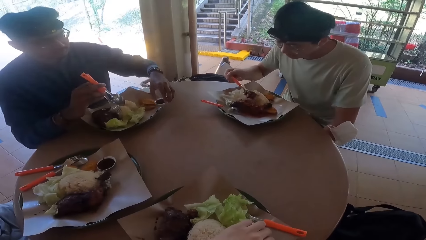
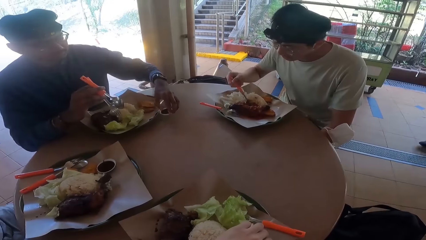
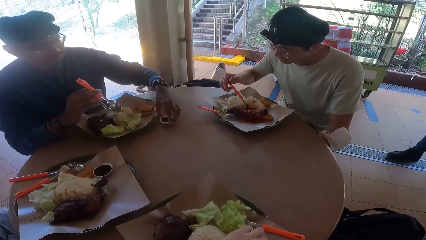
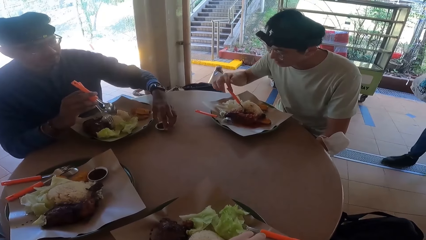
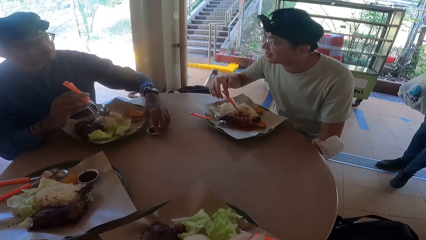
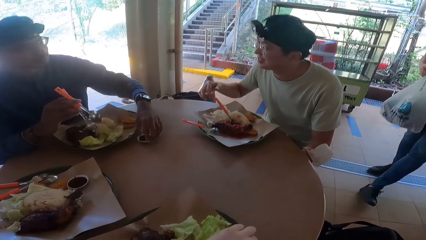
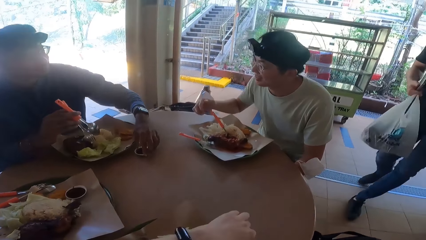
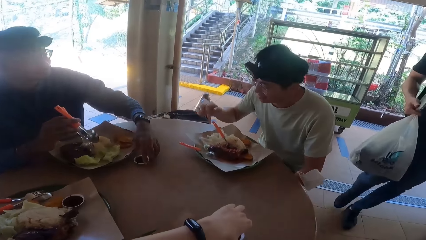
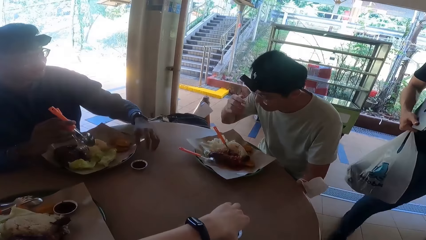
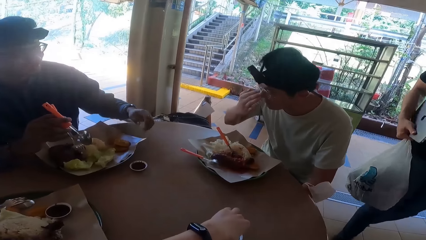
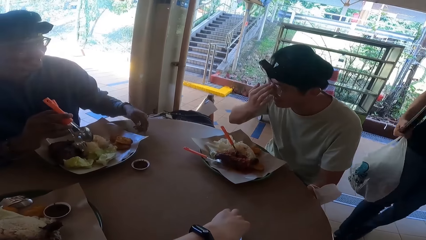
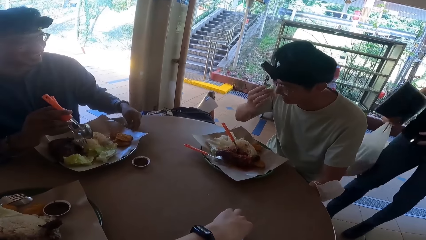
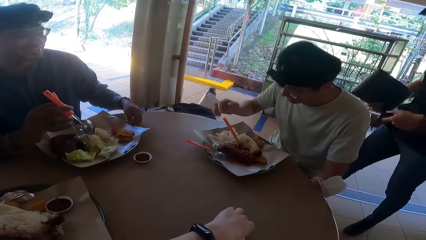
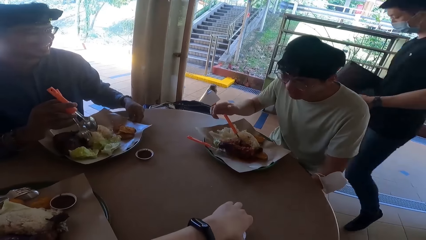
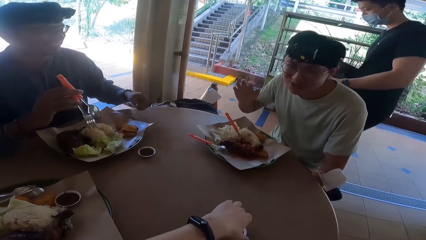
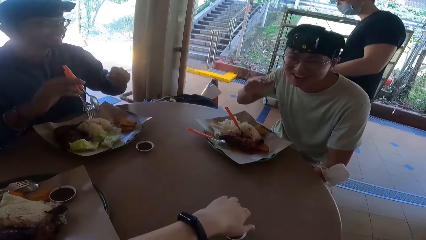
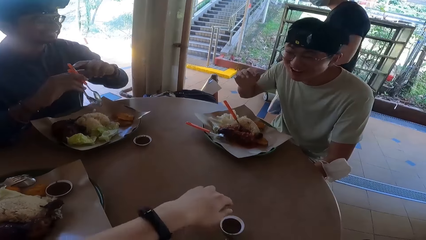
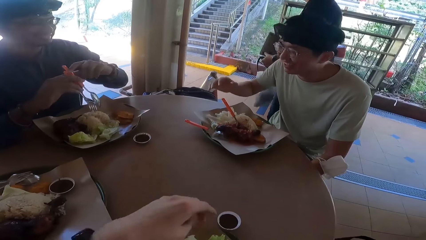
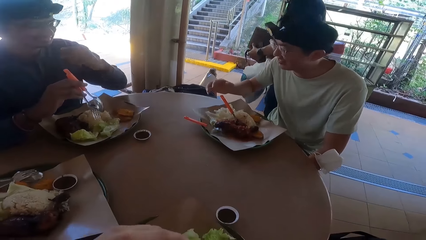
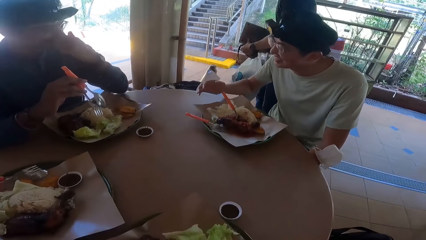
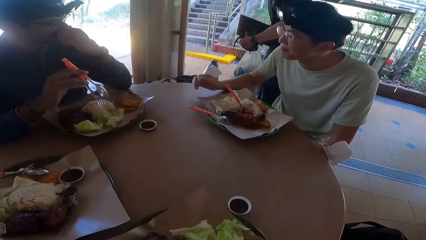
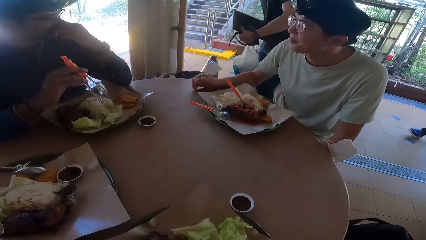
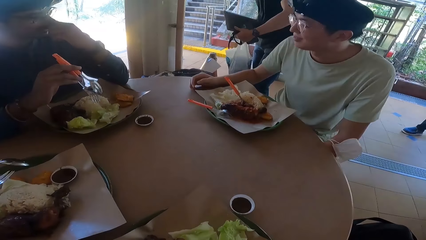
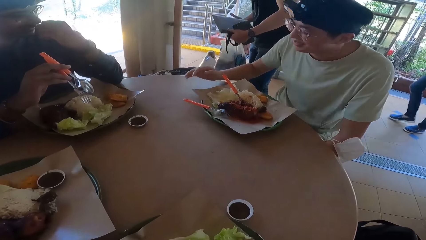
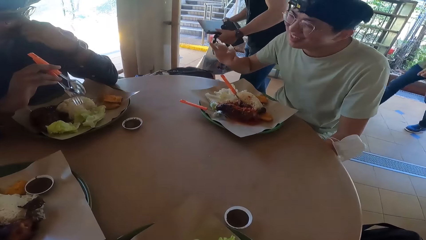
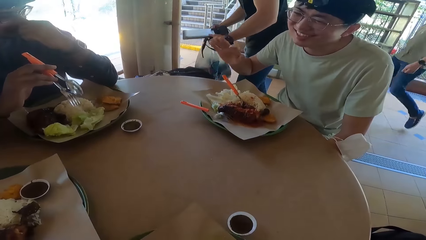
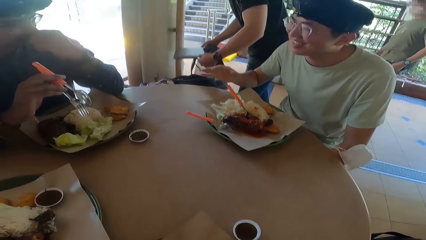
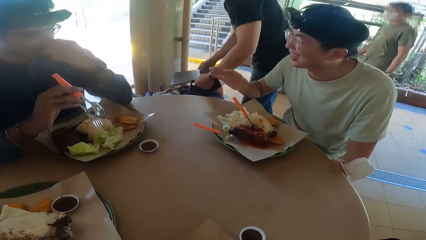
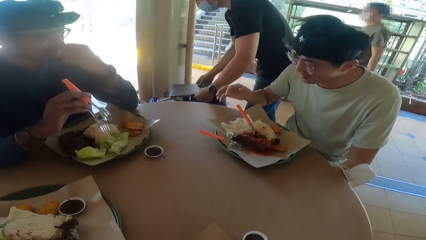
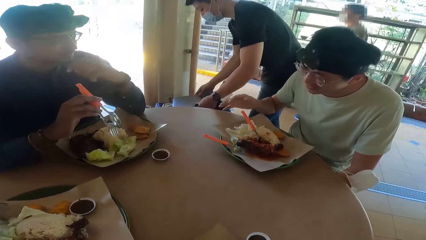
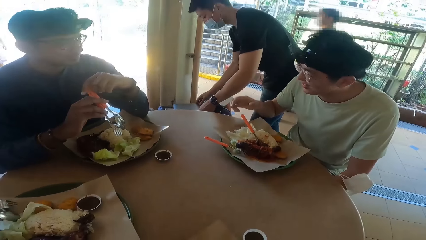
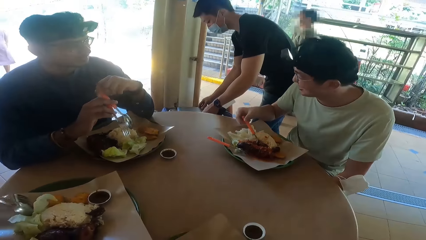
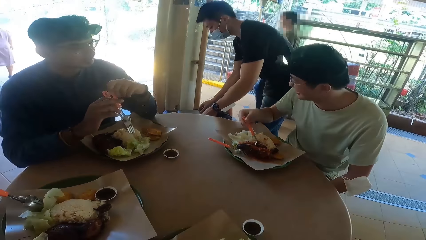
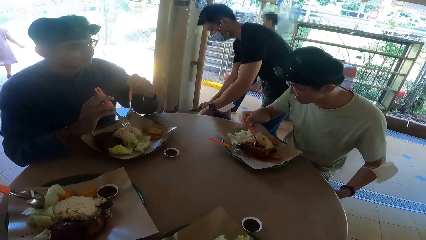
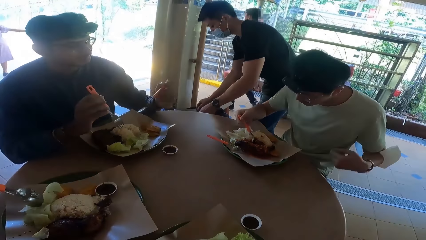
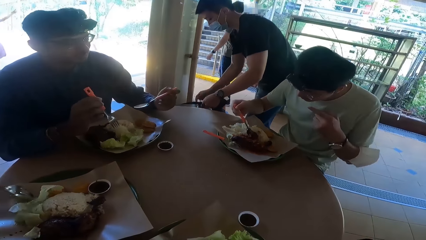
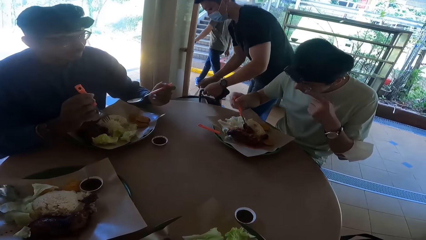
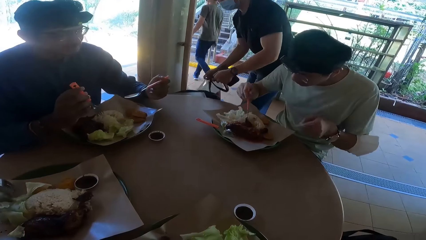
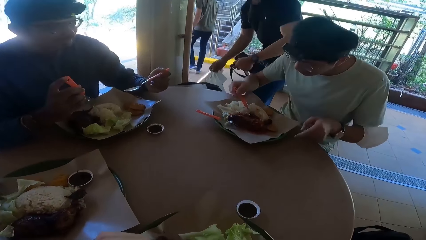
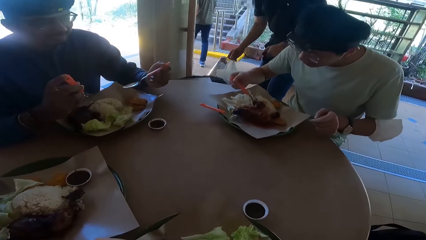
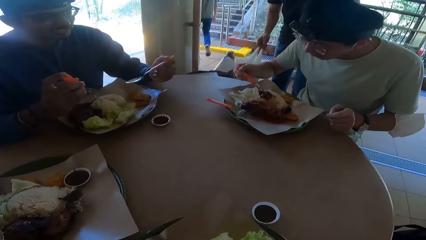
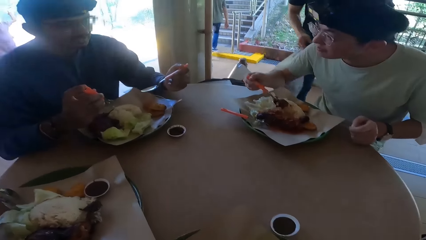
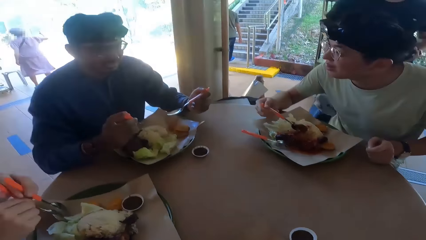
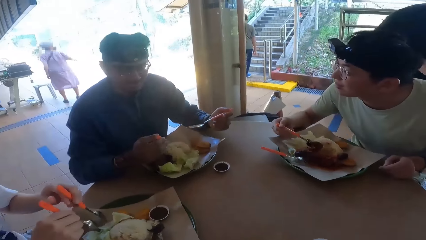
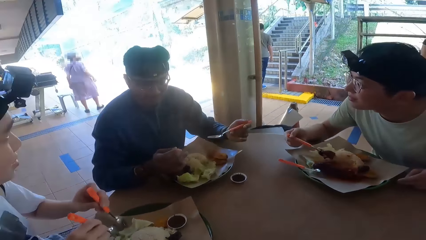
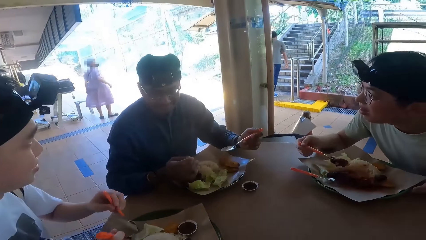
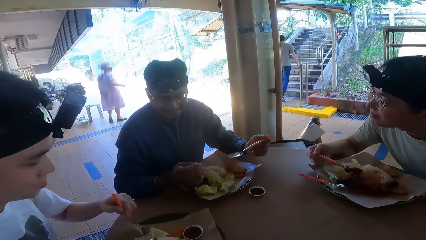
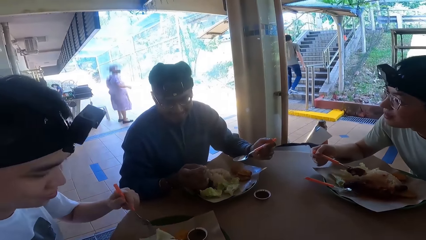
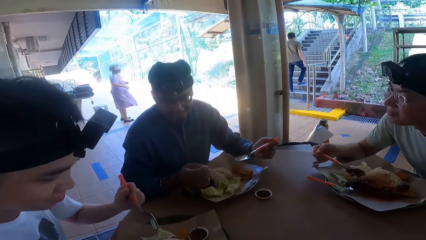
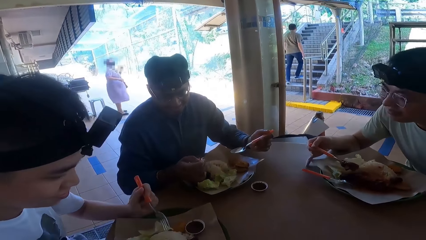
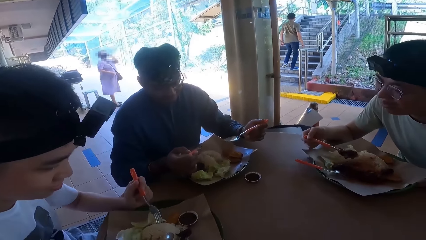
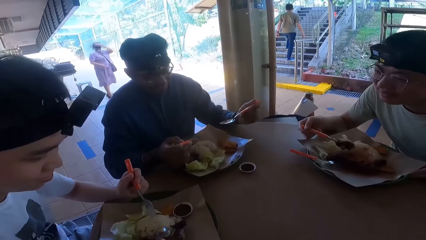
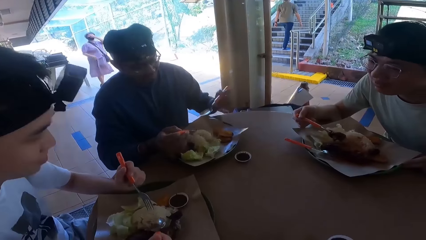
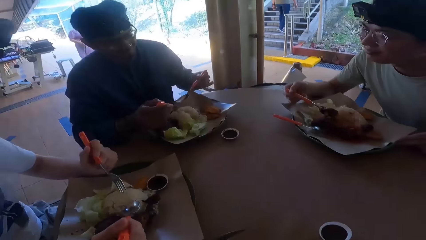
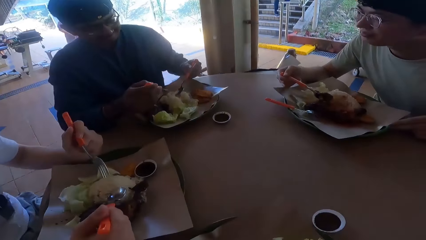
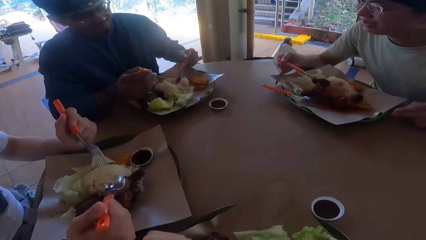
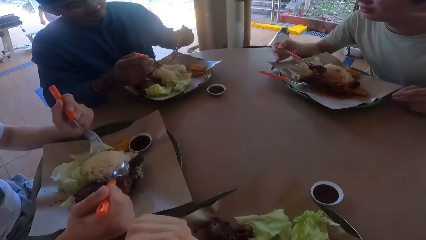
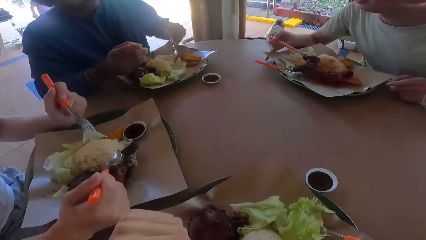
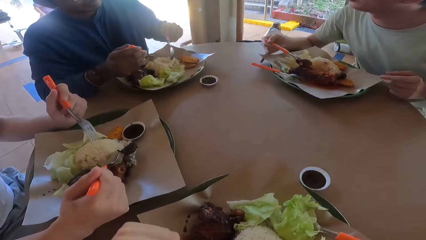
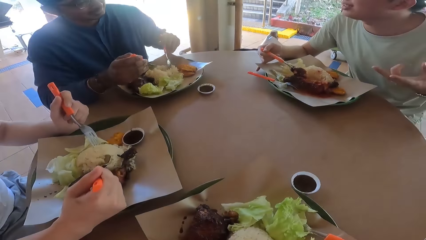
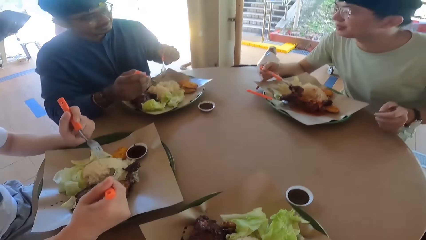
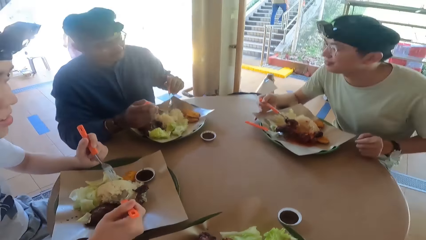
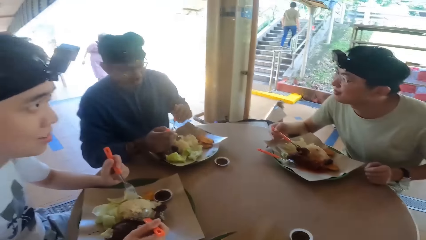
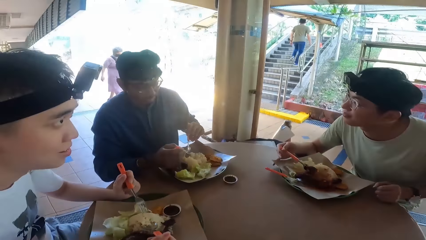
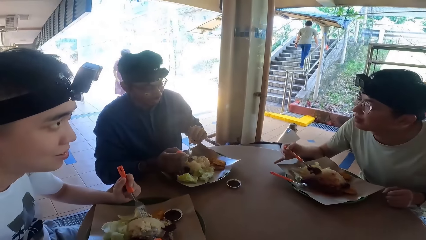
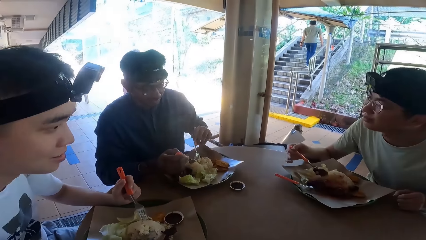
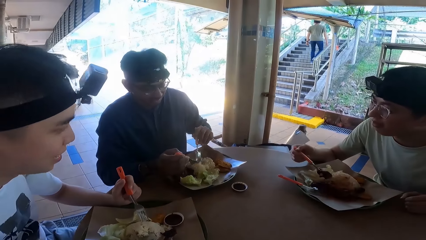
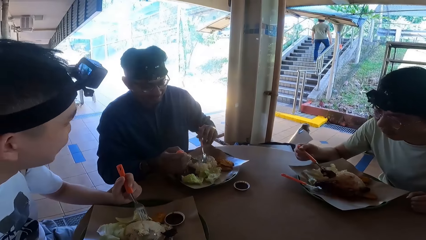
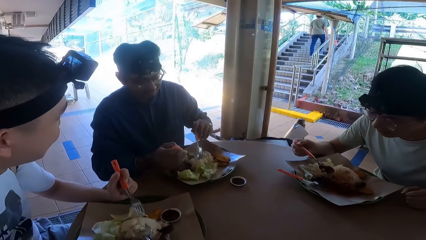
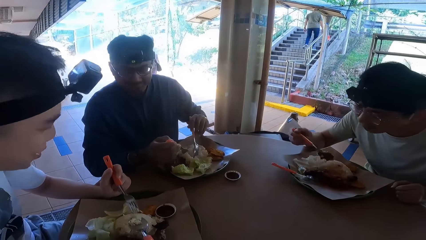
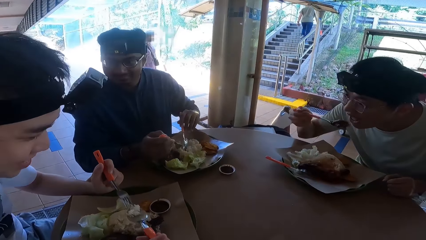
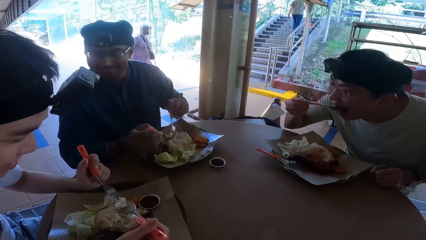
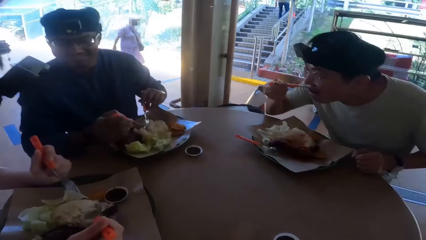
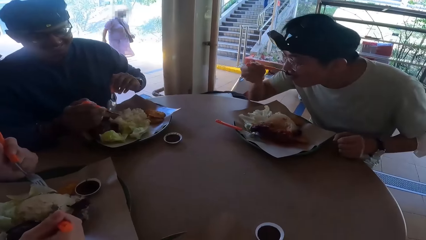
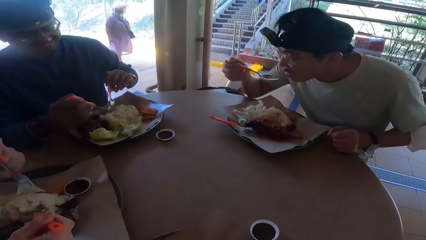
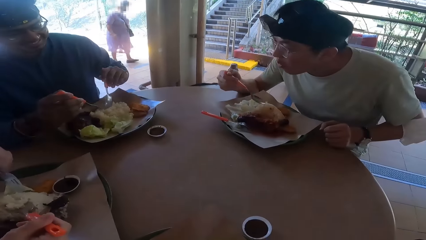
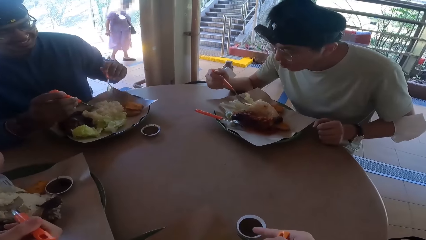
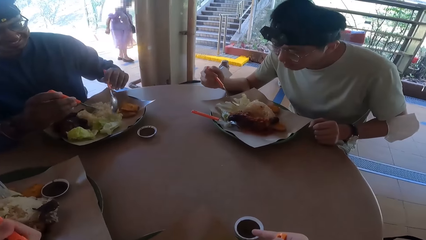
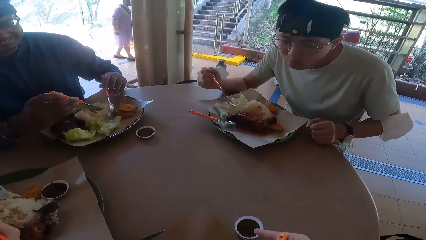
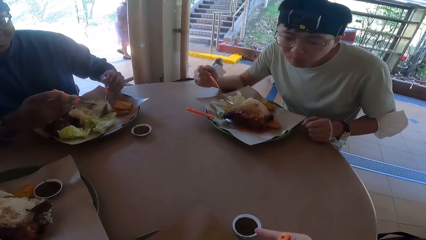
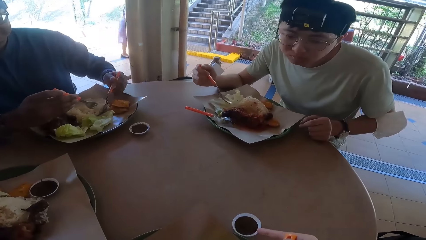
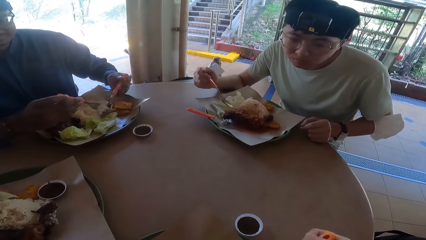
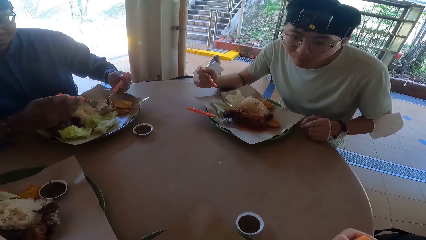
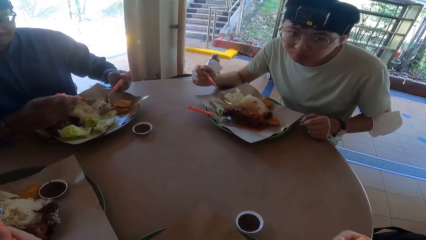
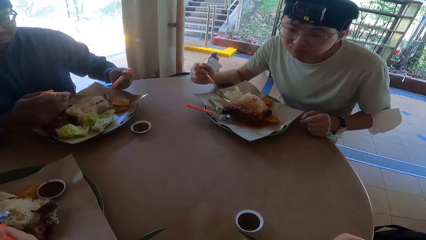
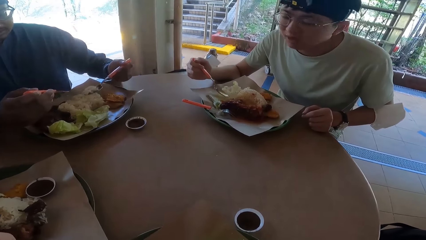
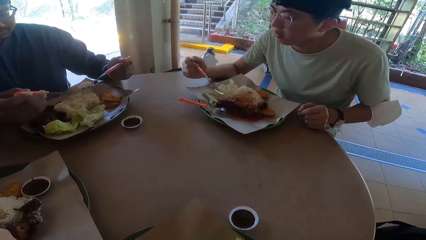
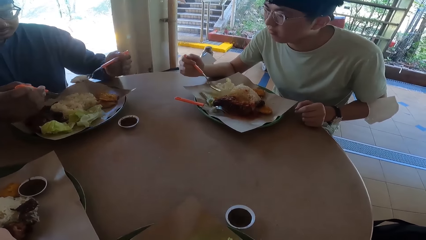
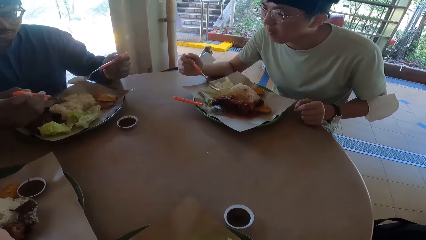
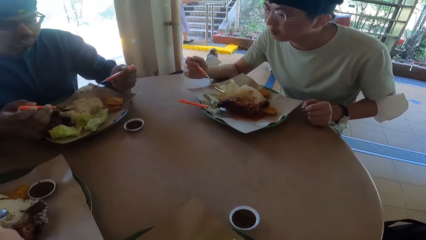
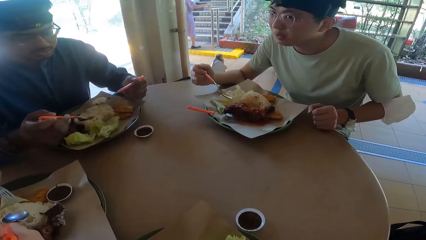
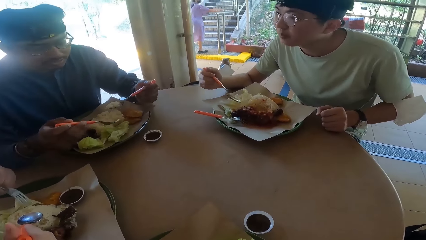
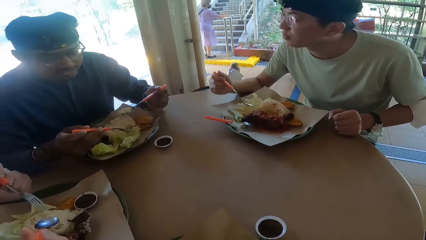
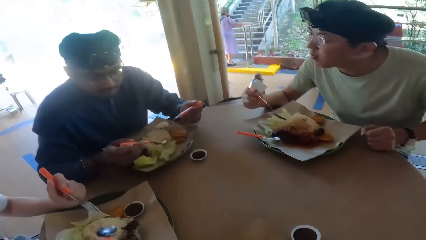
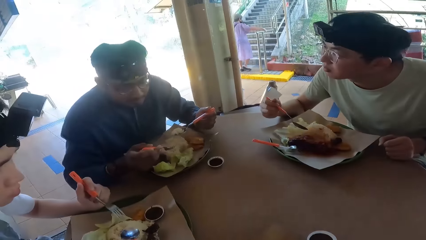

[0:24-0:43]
A man holds his sauce. The man places his sauce on the table. The camera wearer places down a sauce. The man and another man laugh. A person picks up a spoon and a fork. Another person places down a bag and a paper bag. A third person eats food with a spoon. The first man holds his cutleries. The second man scoops food from his plate. The first man eats food with a spoon. The first person eats food with a spoon. The first man converses to the second man and a third man. The second man eats the food. The first man scoops food.
